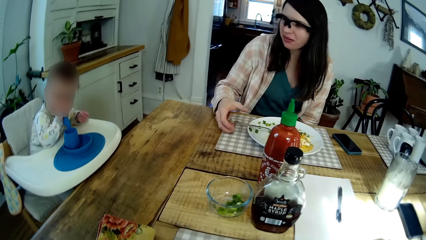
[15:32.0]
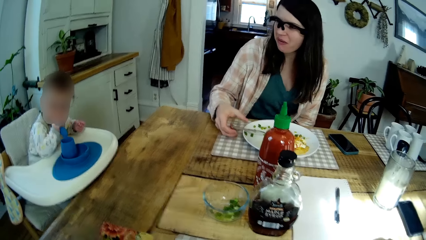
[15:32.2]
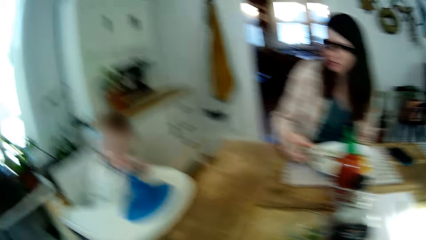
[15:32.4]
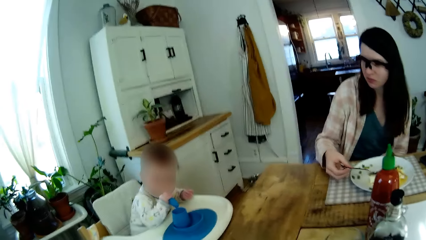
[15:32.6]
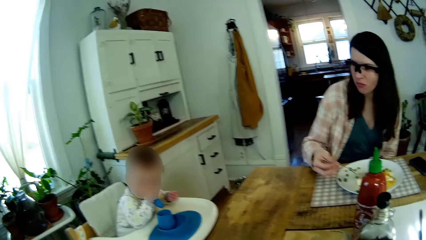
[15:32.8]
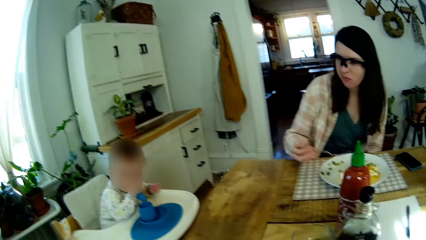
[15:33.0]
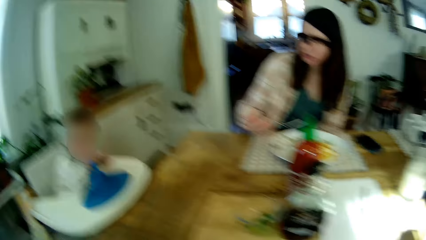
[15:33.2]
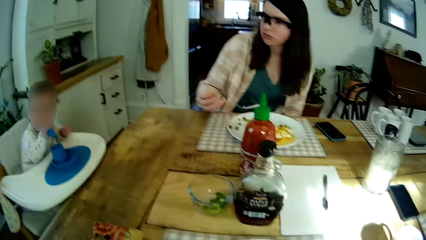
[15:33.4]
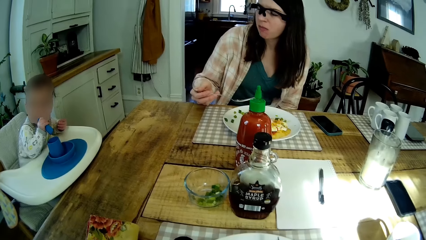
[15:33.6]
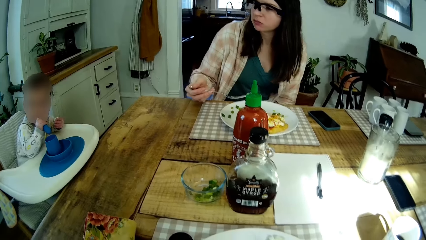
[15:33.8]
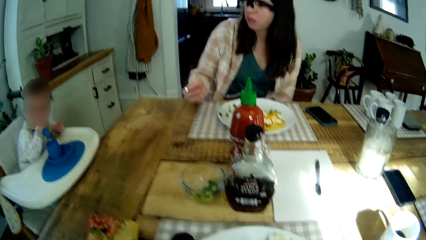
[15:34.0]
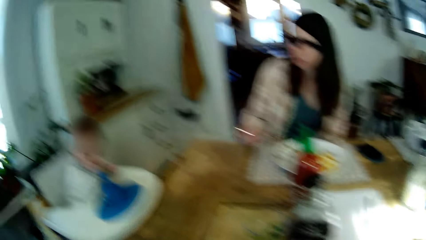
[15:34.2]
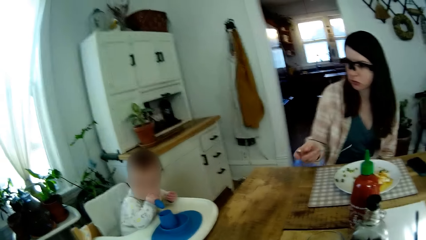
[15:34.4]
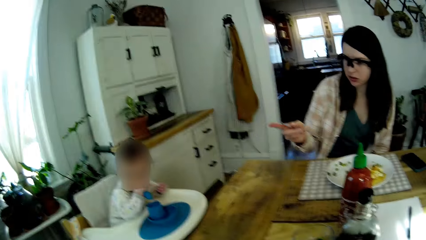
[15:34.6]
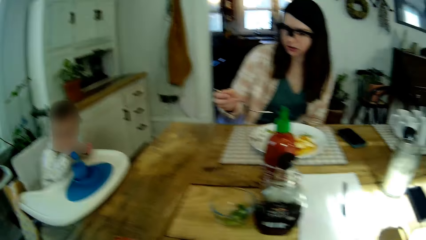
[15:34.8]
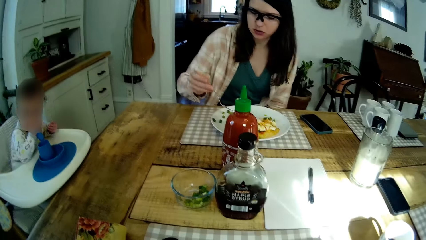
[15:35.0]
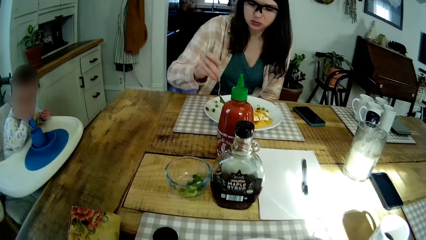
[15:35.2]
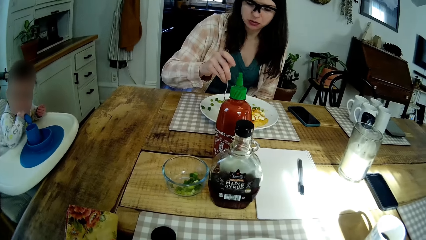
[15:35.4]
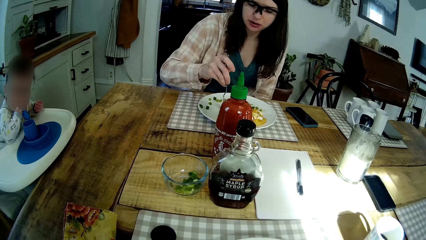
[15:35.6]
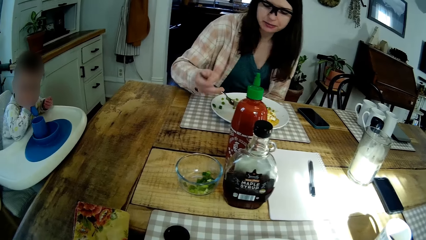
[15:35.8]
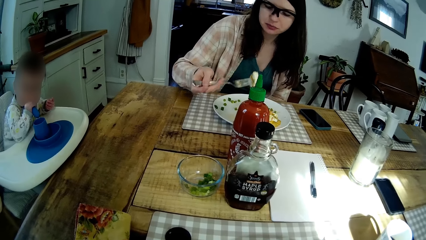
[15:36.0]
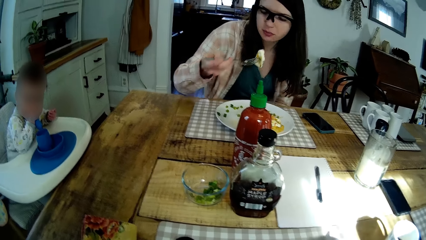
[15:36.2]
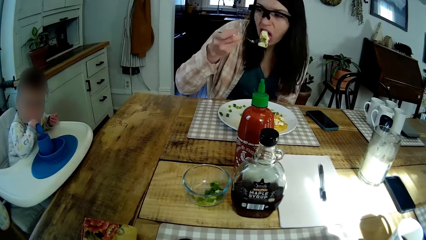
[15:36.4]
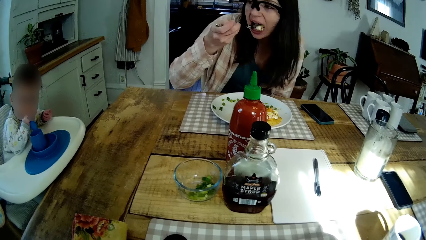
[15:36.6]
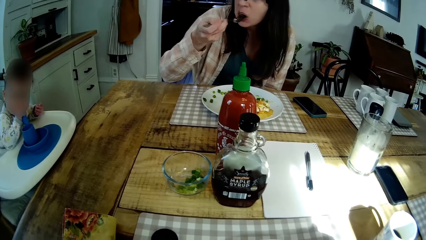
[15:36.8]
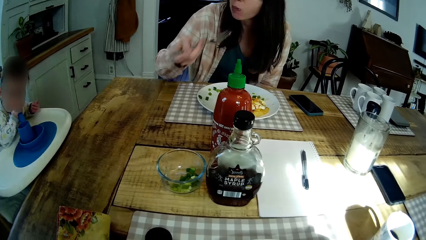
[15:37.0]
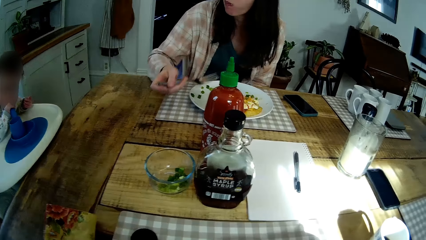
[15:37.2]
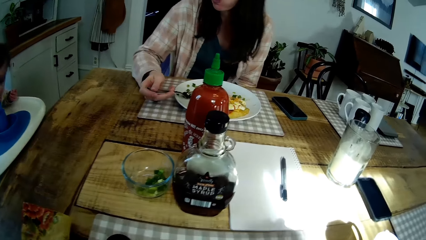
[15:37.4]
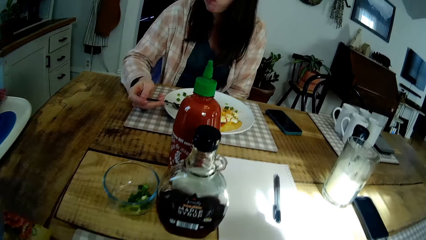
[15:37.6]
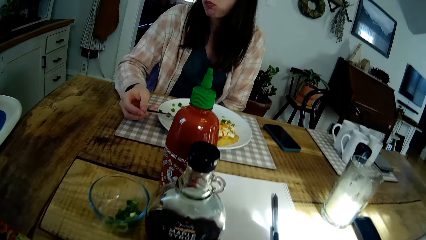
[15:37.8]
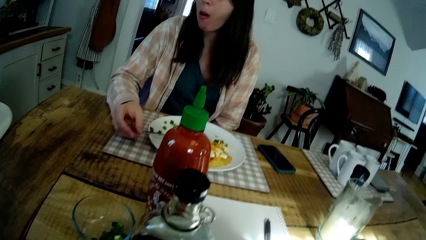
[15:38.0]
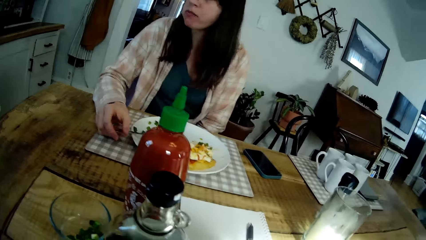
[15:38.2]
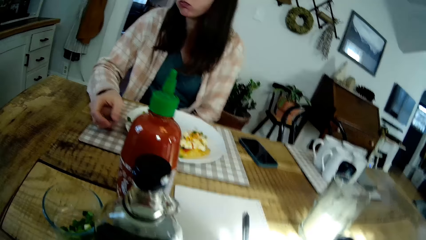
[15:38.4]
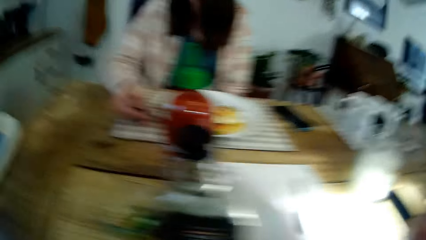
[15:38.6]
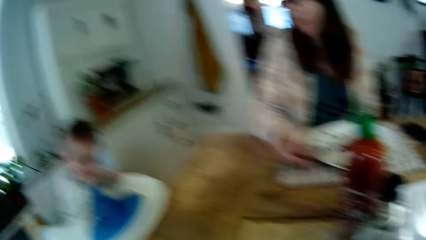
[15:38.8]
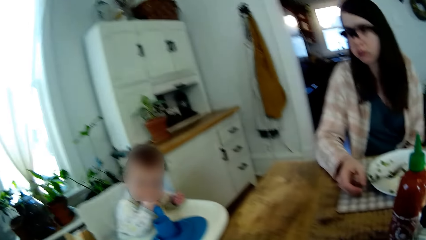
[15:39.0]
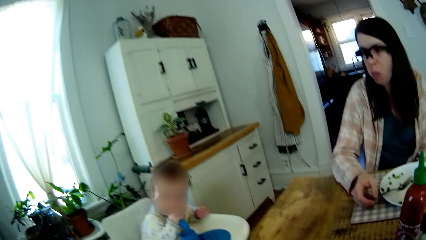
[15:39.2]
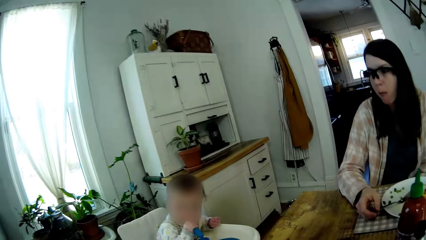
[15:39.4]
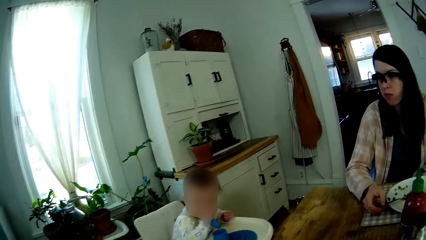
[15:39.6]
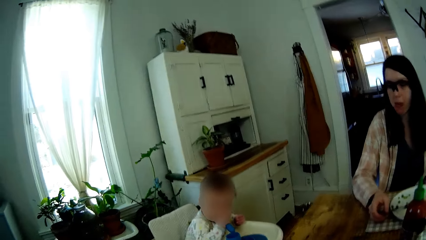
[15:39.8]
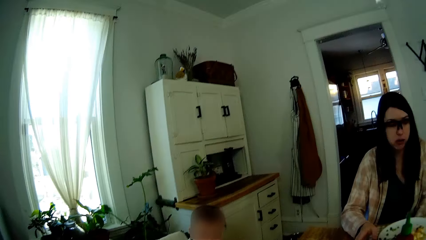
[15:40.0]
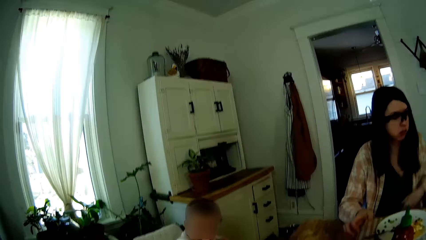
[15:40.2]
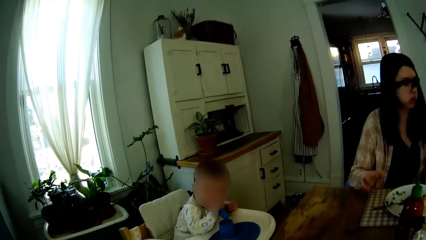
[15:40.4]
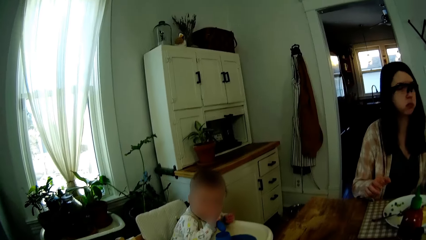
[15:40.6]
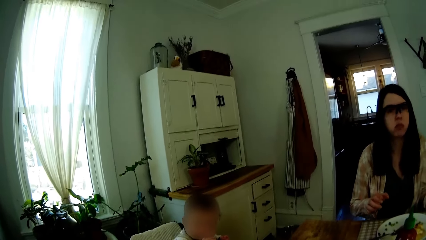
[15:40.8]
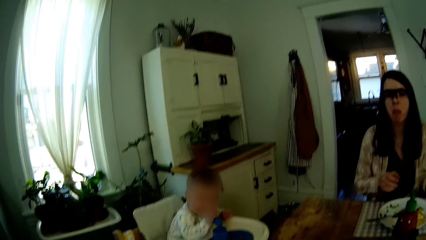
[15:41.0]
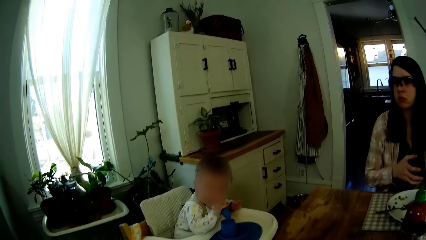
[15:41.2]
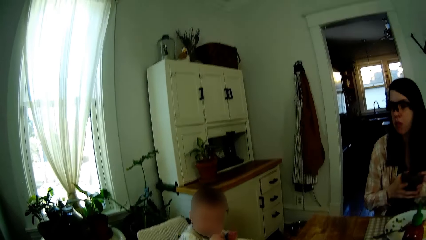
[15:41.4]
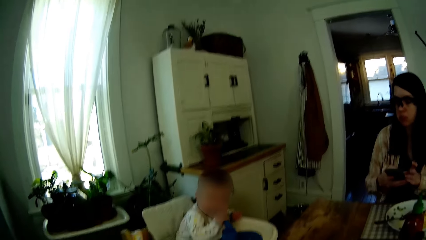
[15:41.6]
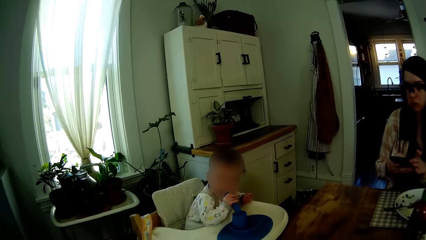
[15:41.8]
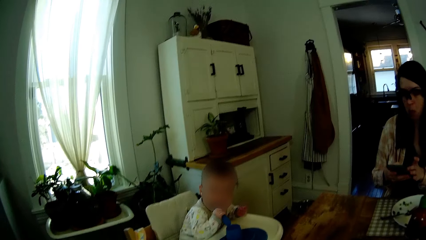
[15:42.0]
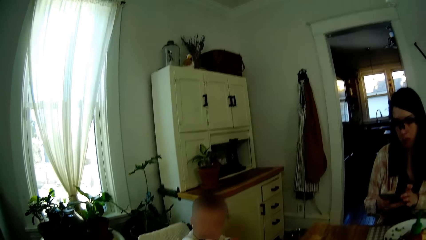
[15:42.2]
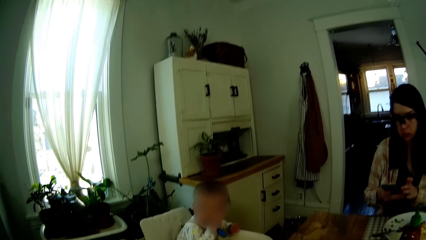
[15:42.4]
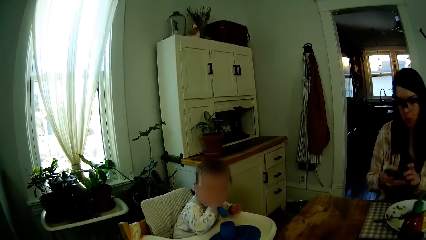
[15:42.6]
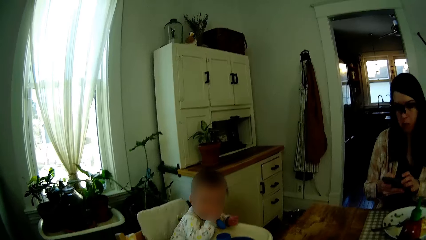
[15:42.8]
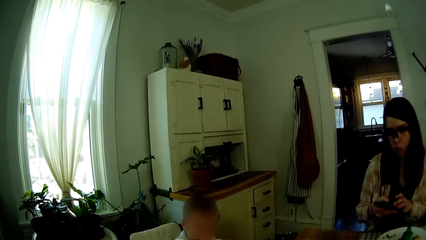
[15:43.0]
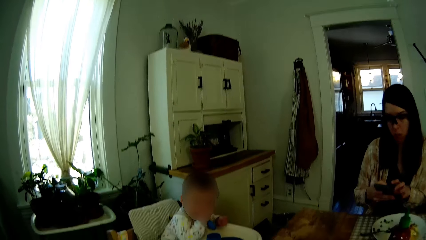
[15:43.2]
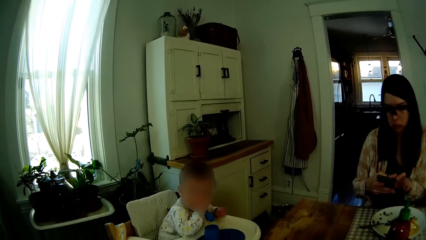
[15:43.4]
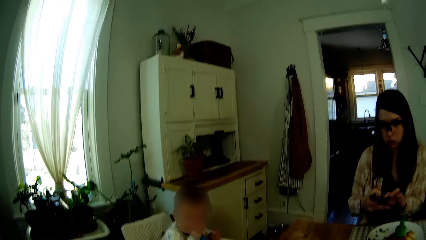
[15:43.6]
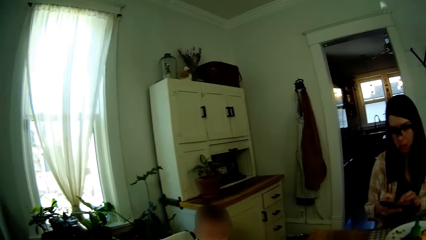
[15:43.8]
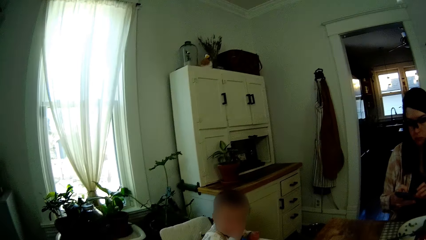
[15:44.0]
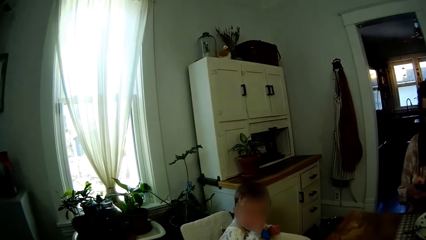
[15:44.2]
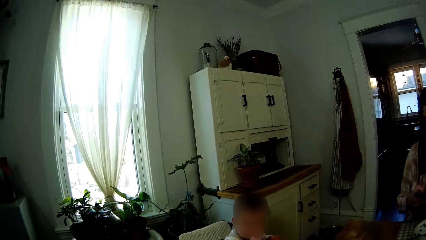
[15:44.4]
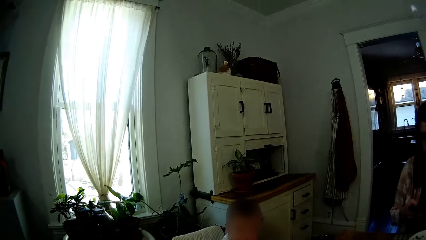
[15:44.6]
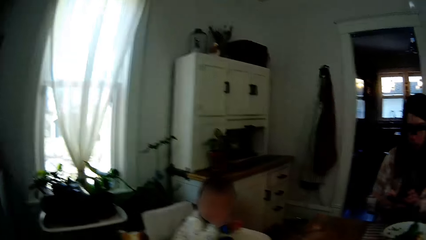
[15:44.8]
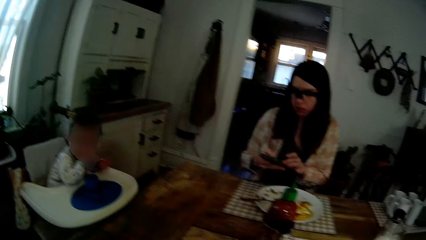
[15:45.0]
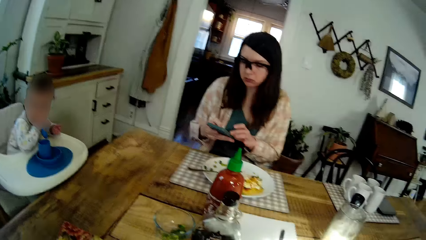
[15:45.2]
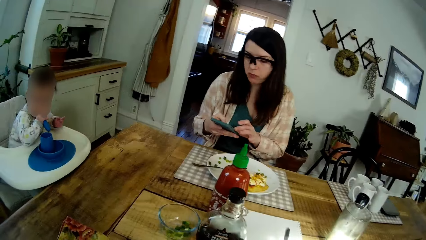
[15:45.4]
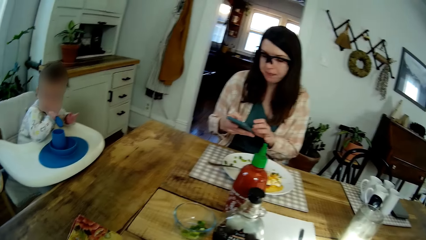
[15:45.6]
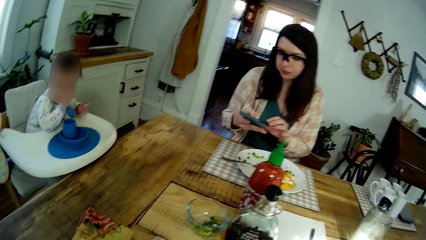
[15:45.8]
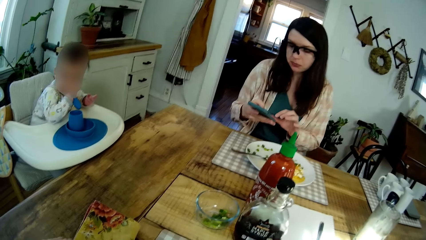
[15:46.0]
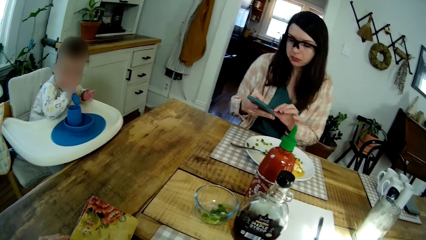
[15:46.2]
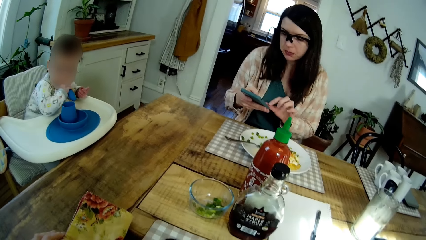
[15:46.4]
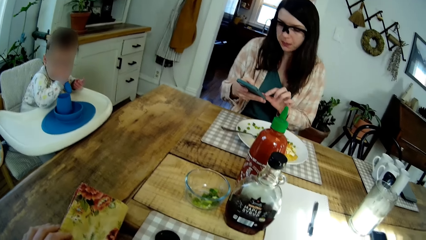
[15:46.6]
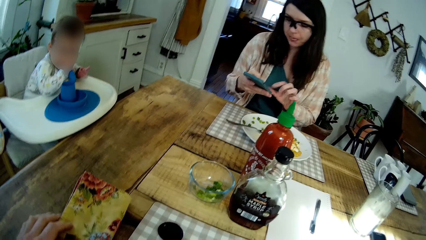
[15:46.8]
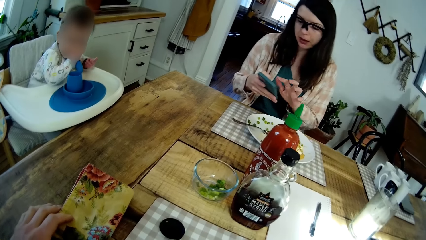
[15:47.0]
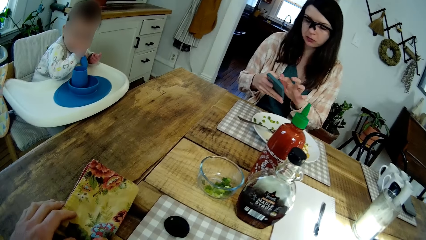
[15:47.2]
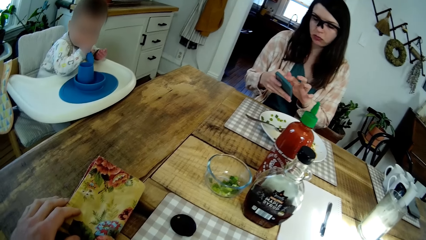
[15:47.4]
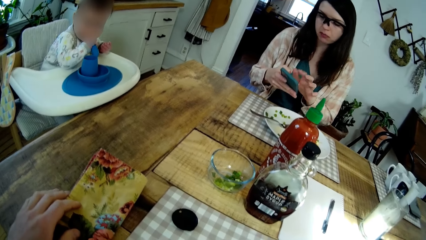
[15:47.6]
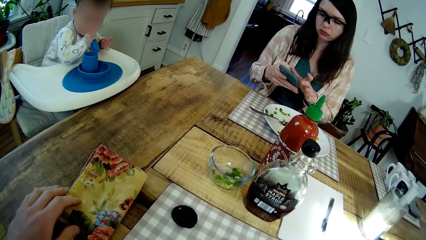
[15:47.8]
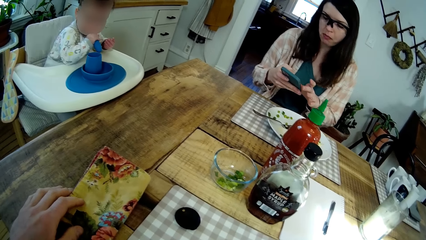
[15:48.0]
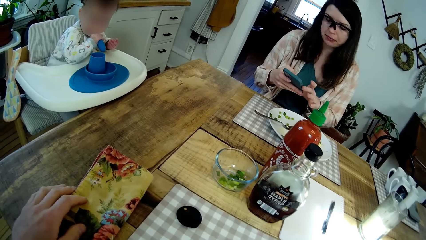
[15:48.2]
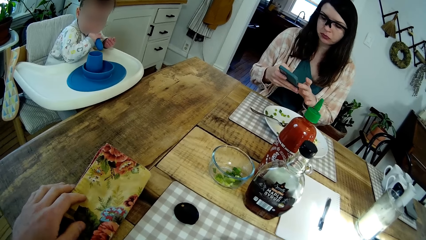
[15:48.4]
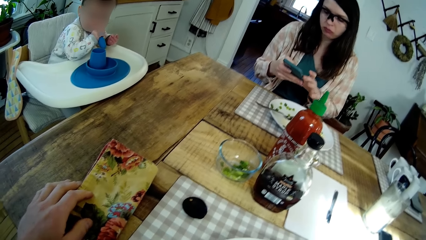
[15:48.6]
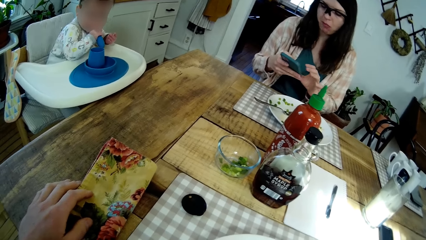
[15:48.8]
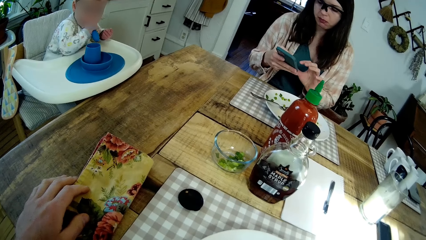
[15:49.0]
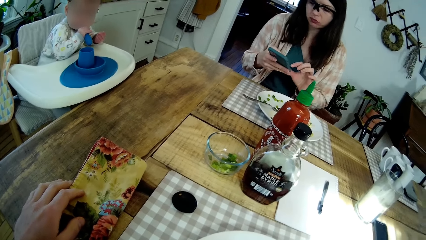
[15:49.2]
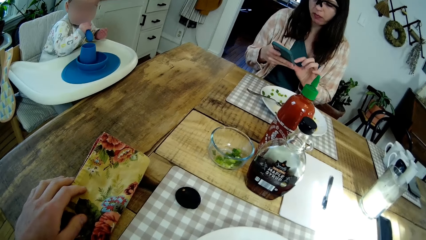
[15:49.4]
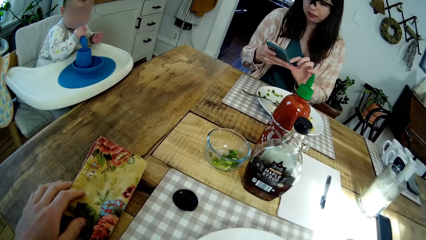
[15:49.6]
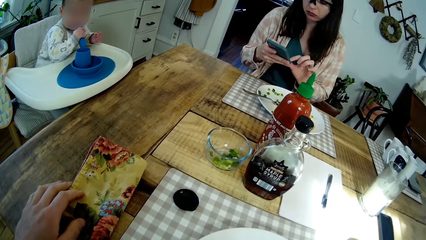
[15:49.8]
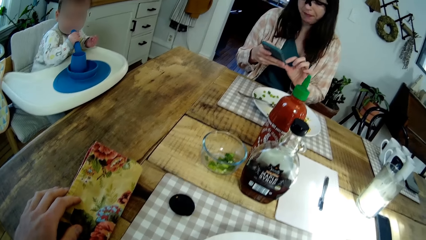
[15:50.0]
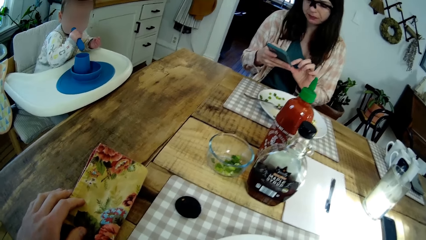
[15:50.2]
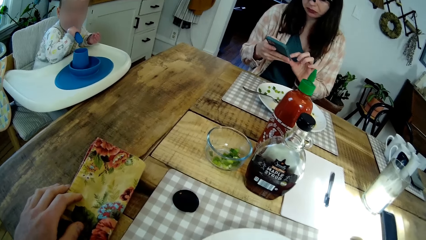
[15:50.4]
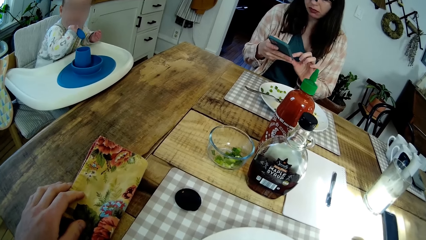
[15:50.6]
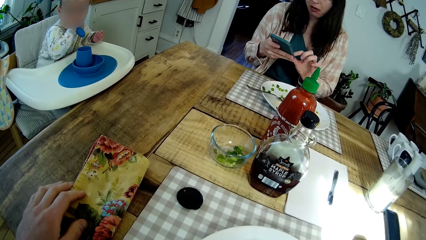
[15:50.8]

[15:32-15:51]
The woman takes the fork from the plate on the table with her right hand and takes some fried egg from the plate on the table with the fork in her right hand. The camera wearer puts the fried egg on the fork in her right hand in her mouth. The woman operates the phone with both hands. The camera wearer touches the napkin on the table.
